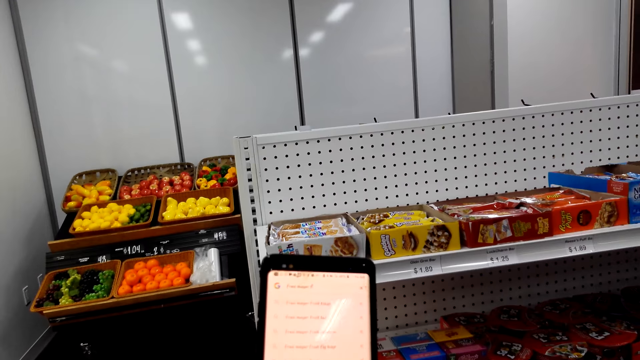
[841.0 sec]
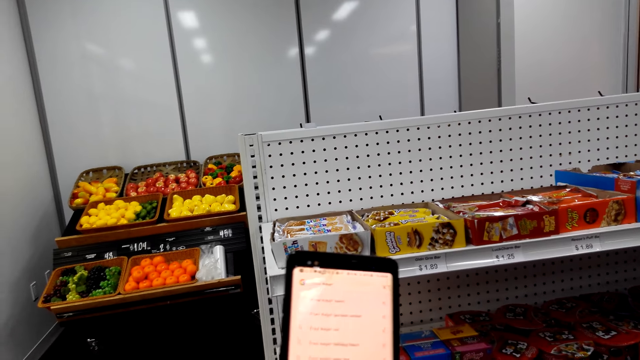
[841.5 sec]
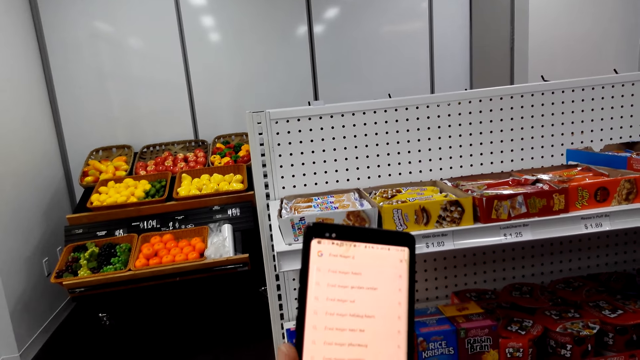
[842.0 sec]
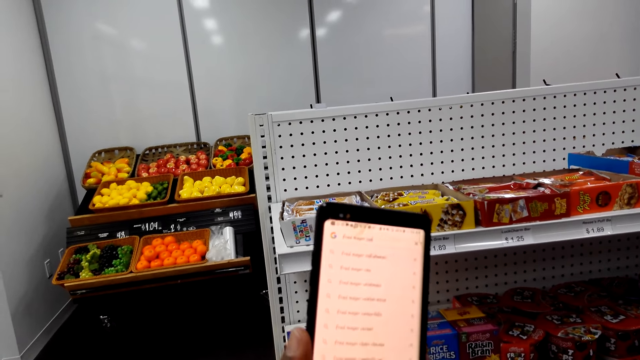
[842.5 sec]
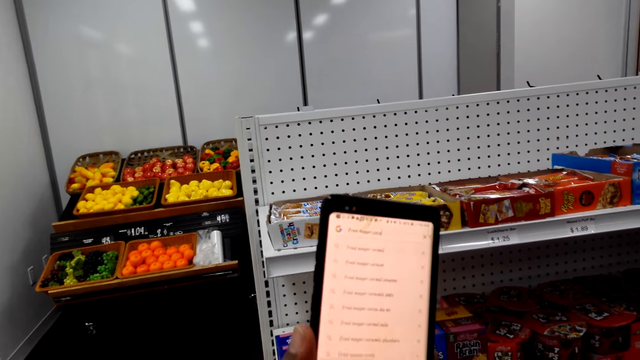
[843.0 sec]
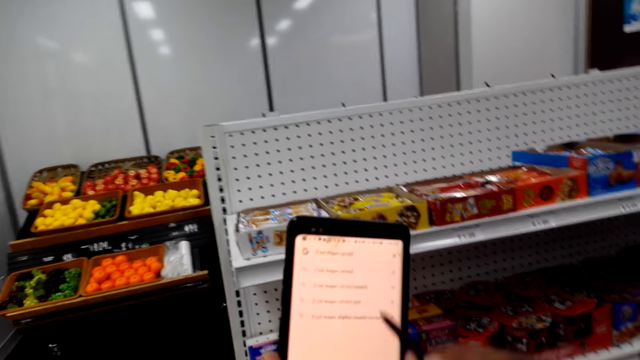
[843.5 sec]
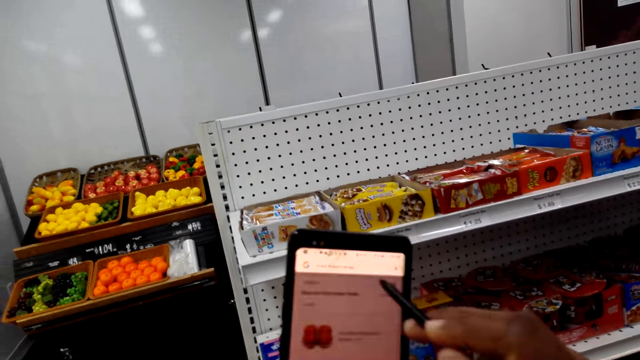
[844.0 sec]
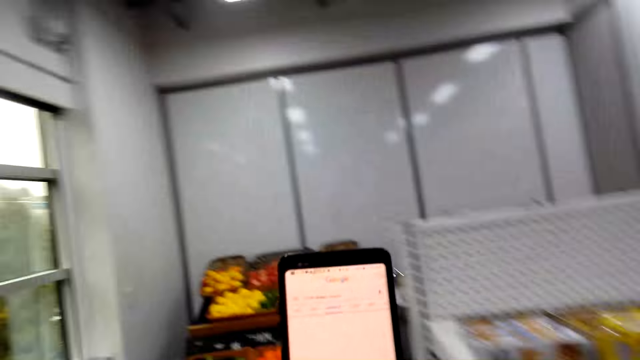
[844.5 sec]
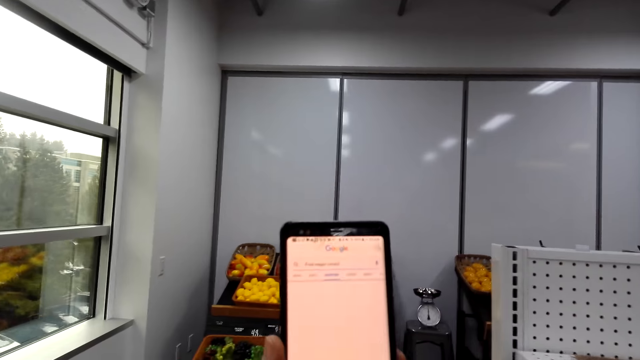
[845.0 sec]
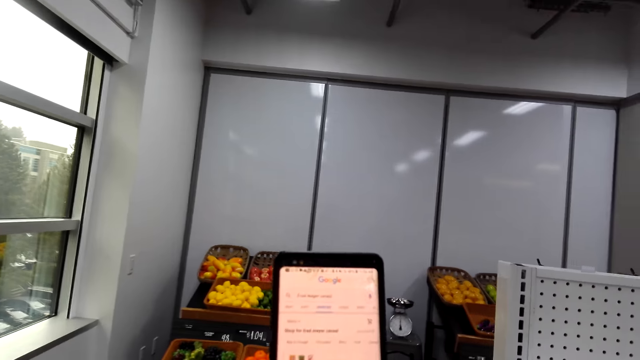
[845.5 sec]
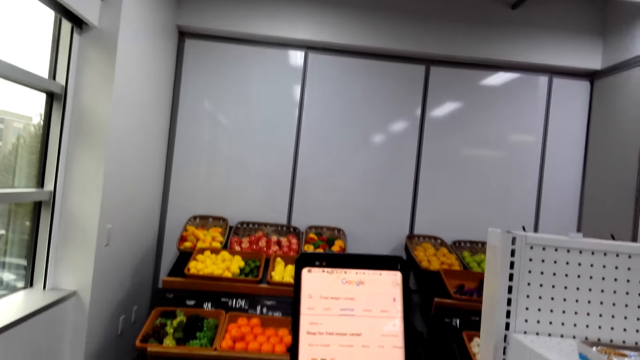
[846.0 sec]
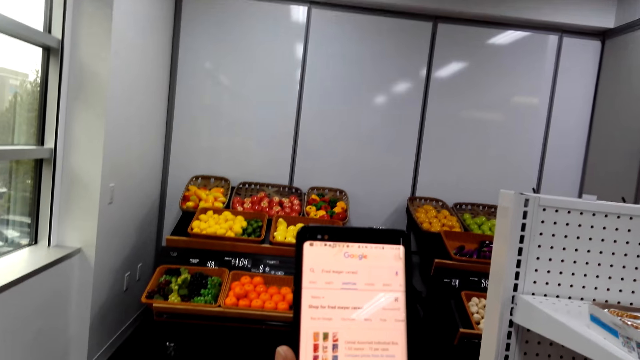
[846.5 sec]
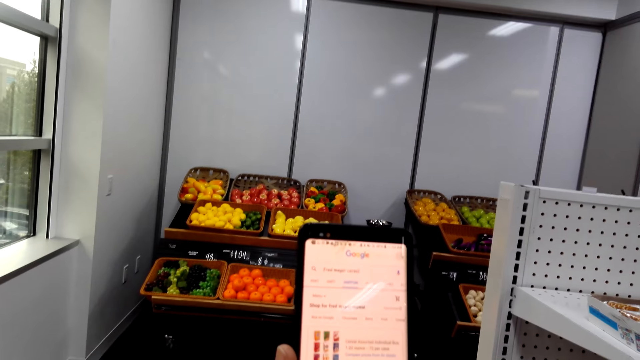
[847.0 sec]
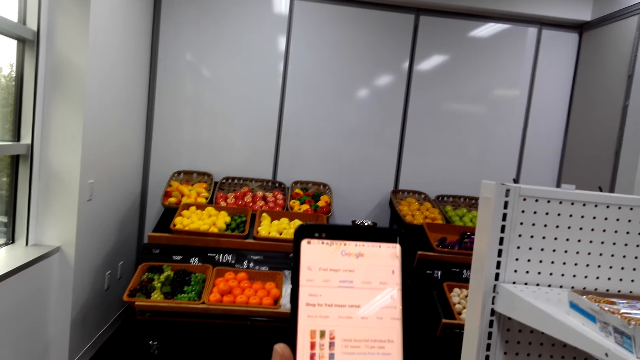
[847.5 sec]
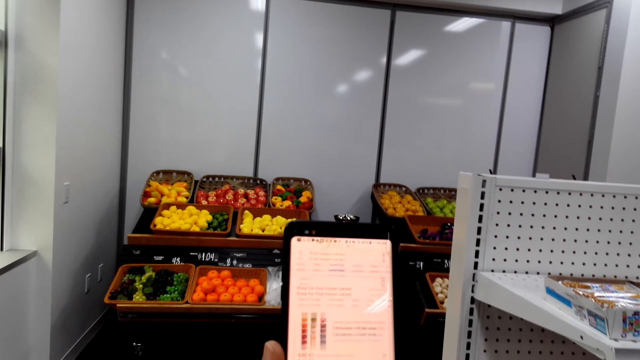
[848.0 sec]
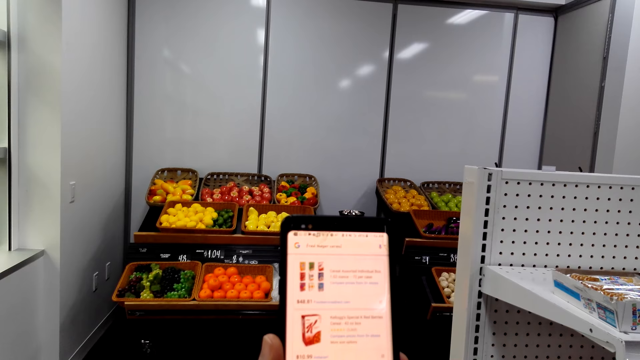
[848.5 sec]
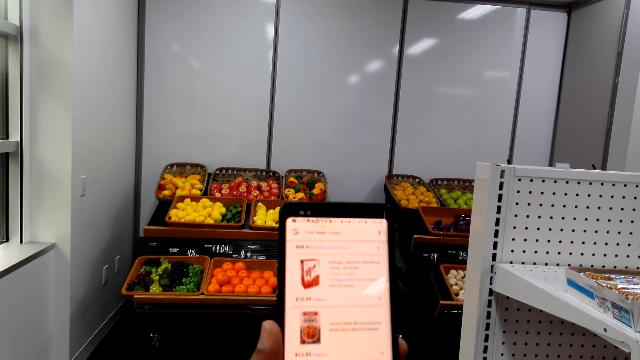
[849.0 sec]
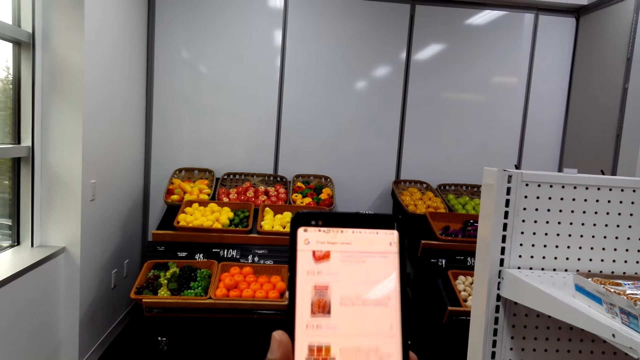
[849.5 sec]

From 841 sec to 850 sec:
The camera wearer stands in the store. They scroll a phone with a stylus pen. They scroll the phone in the store.

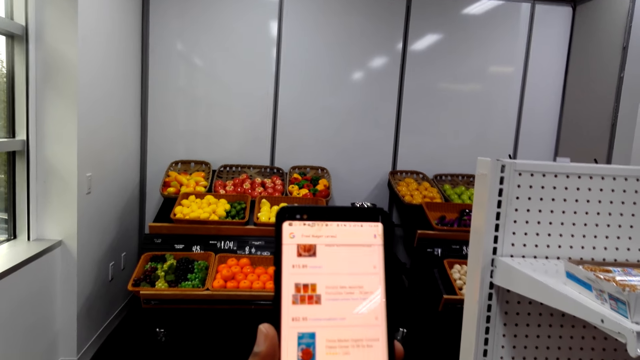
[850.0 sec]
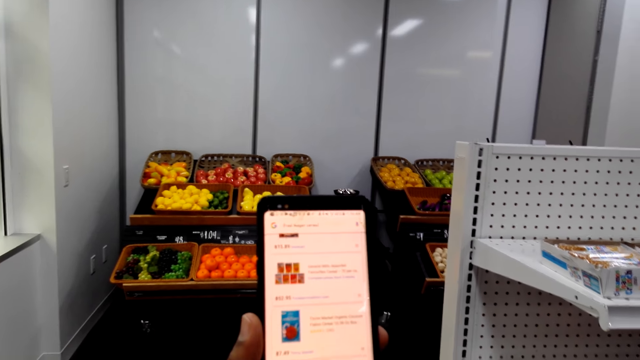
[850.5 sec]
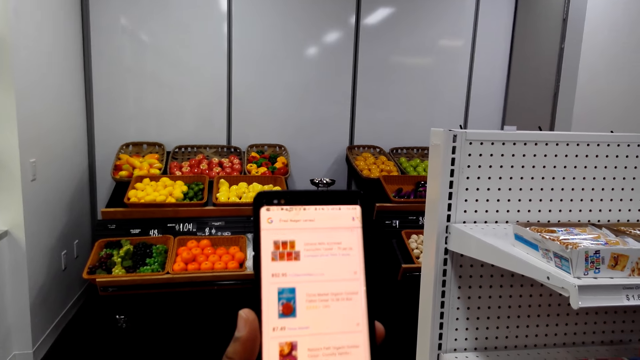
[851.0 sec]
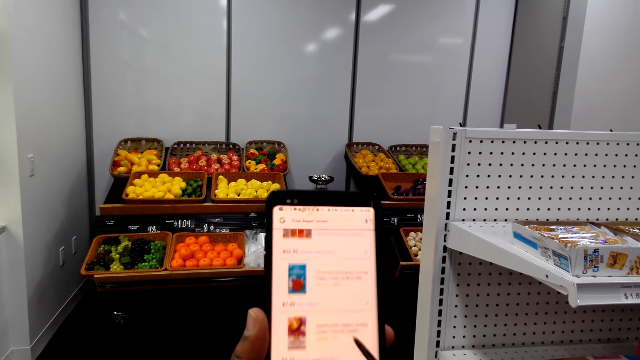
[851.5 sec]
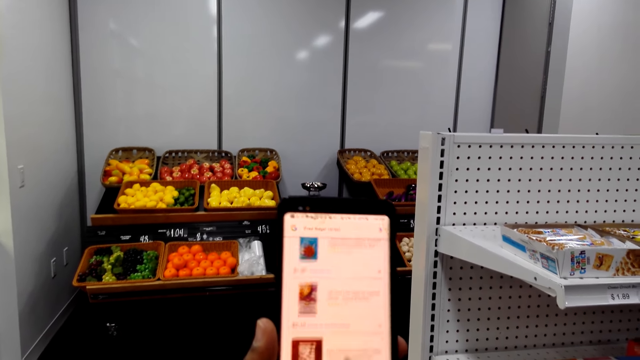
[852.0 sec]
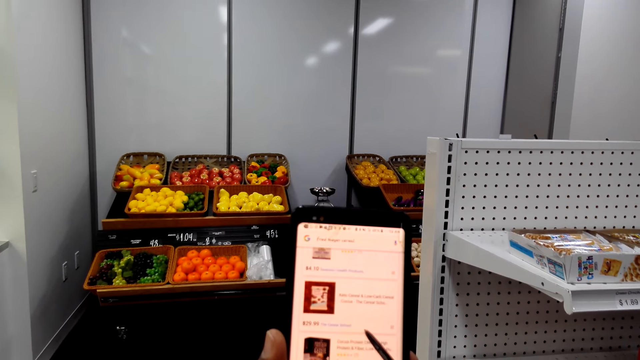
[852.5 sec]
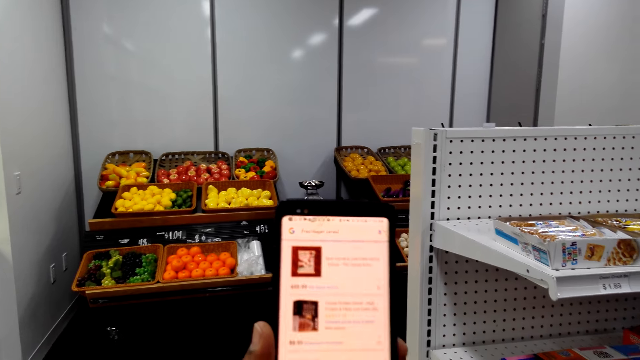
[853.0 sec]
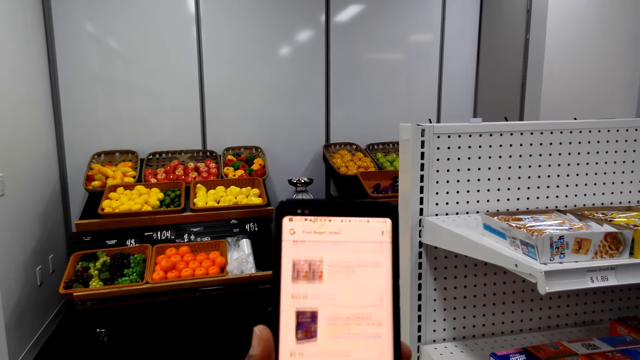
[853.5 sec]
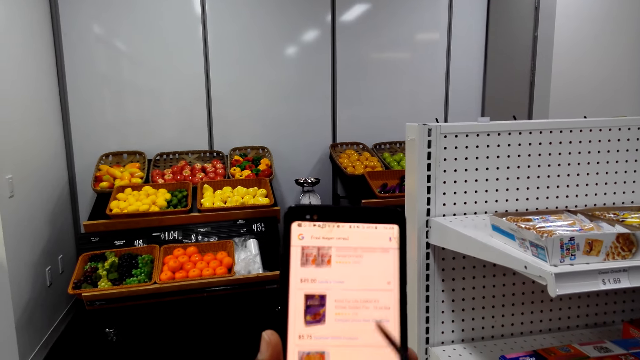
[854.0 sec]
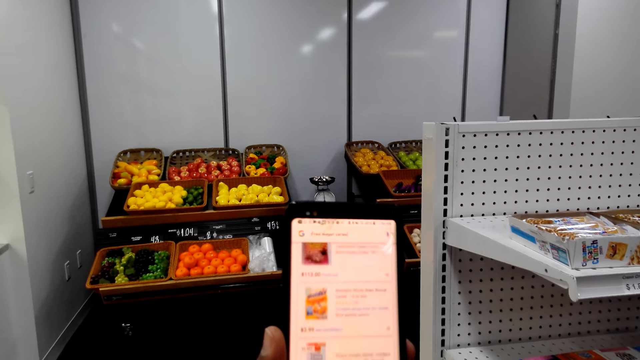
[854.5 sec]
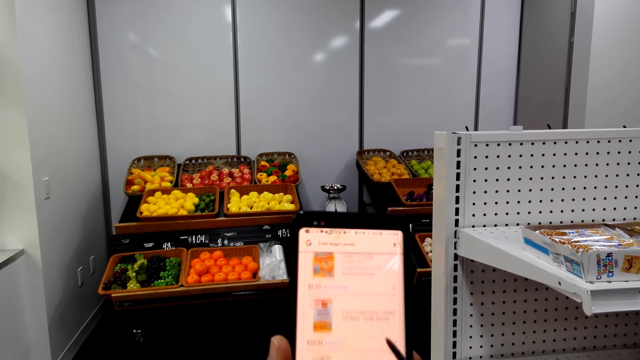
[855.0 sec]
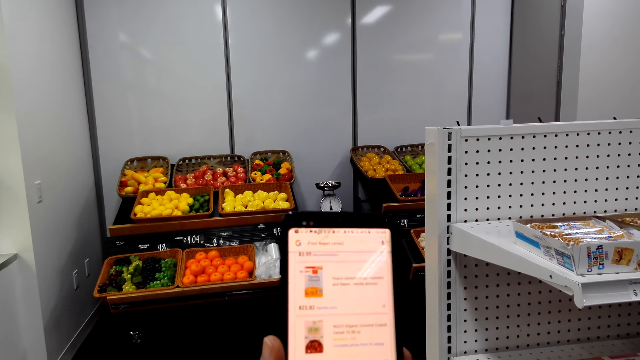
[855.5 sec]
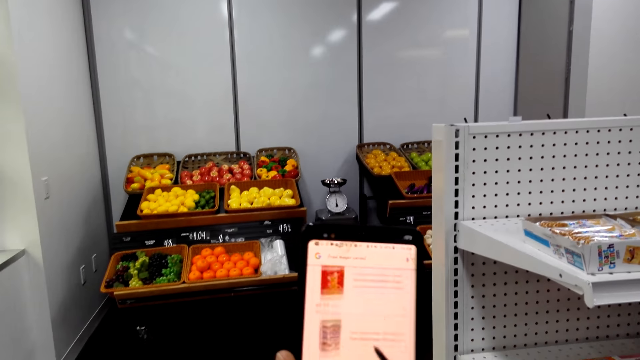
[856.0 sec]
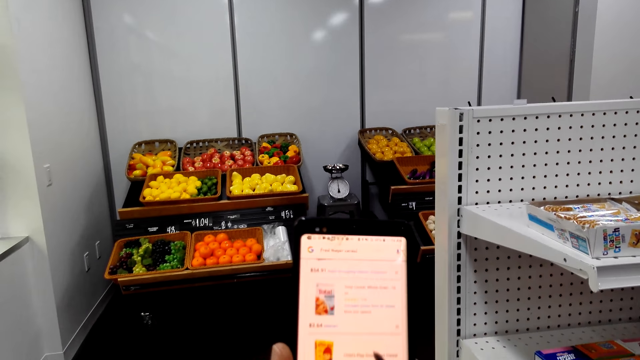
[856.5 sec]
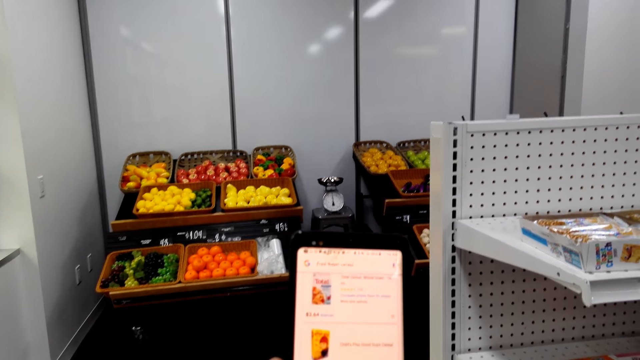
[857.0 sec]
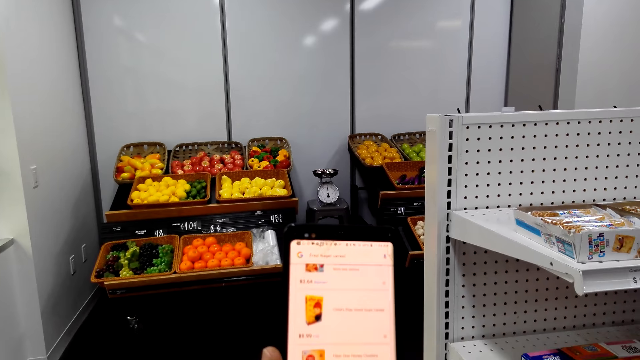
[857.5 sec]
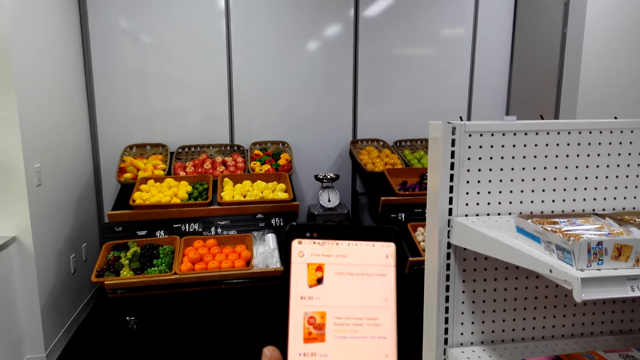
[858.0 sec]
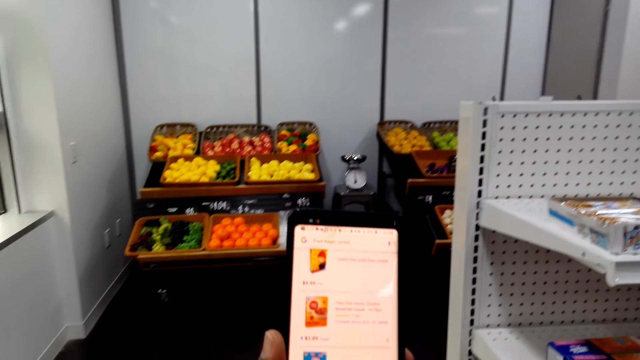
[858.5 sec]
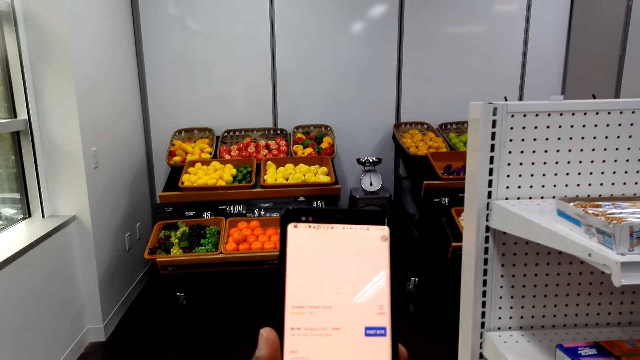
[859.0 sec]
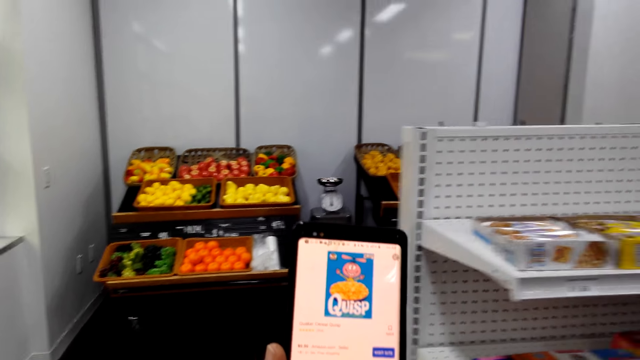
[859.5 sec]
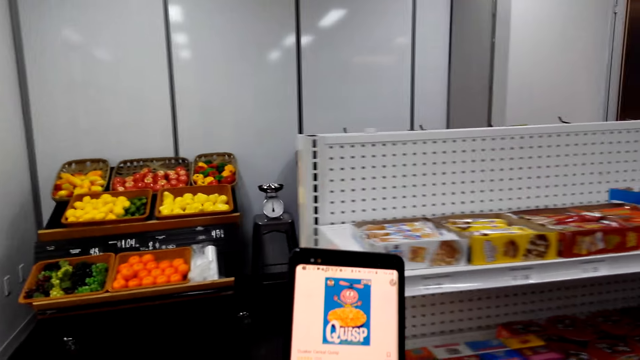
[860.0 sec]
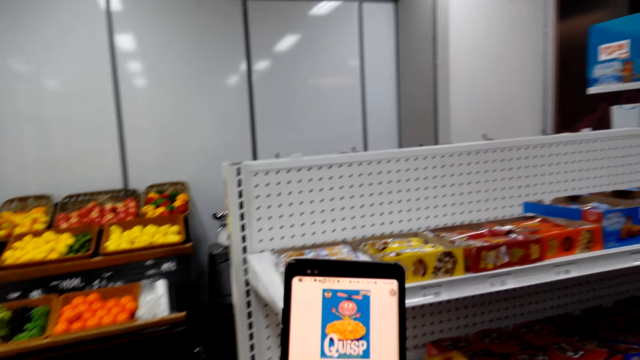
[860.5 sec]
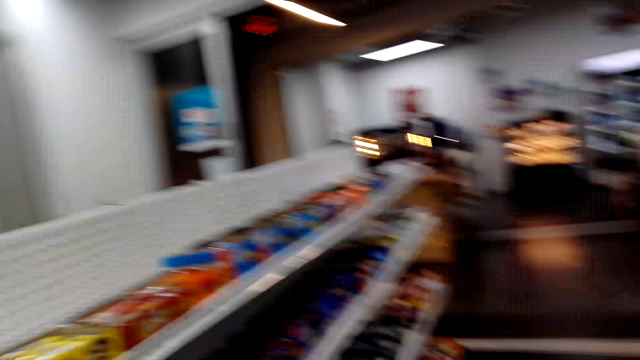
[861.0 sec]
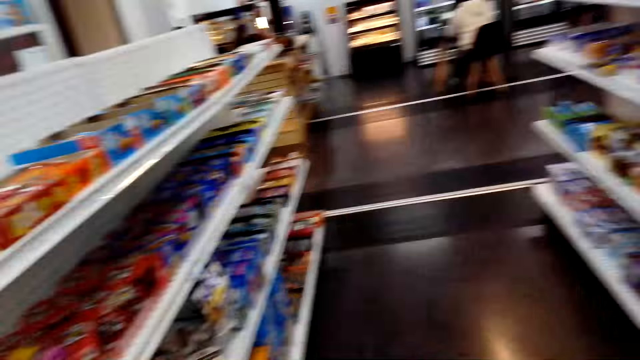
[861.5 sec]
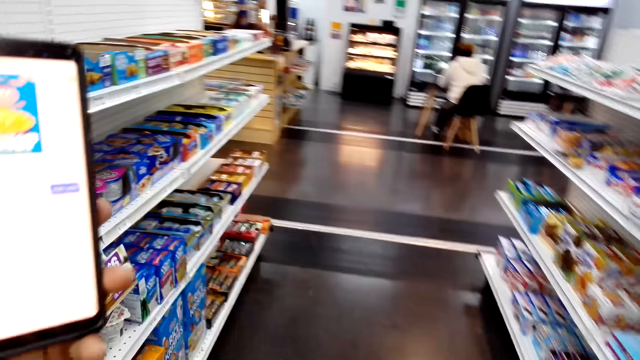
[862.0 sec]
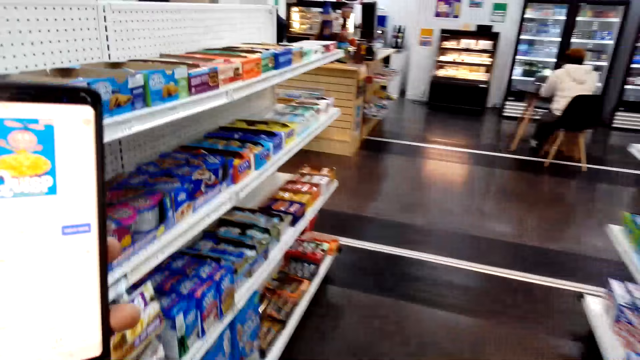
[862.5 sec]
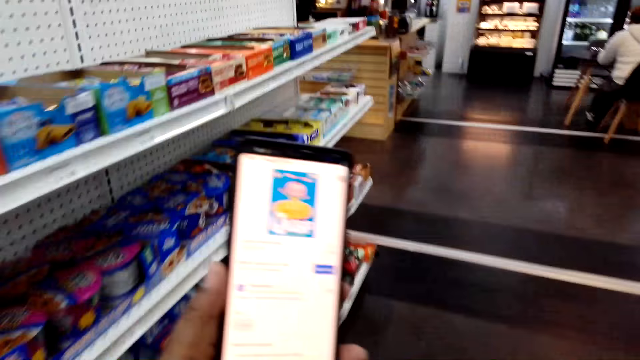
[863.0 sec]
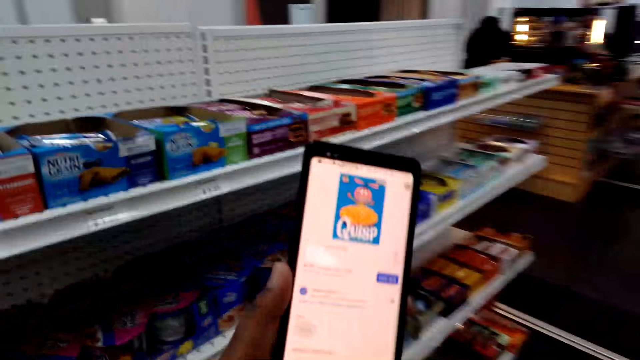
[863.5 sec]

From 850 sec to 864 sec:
The camera wearer scrolls a phone with a stylus pen. They walk around the convenience store. They hold the phone in the store.
